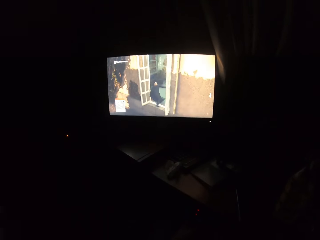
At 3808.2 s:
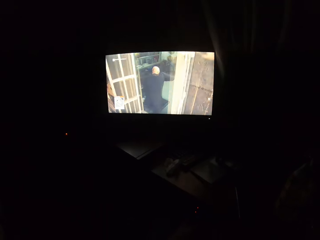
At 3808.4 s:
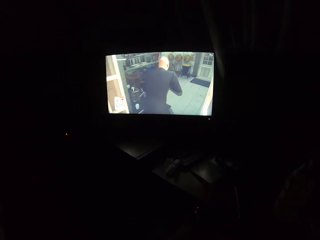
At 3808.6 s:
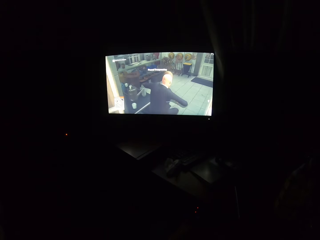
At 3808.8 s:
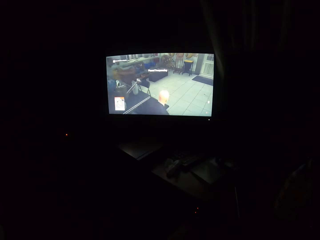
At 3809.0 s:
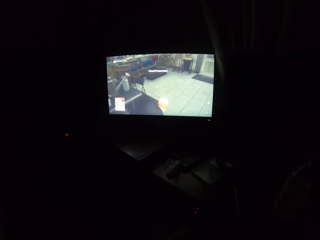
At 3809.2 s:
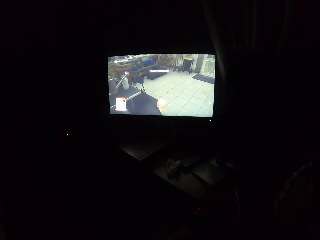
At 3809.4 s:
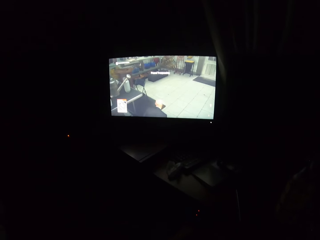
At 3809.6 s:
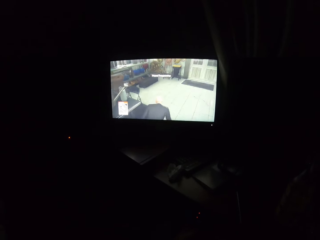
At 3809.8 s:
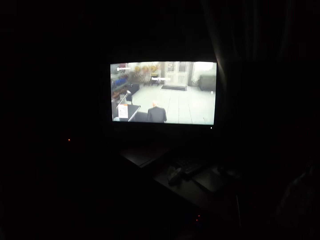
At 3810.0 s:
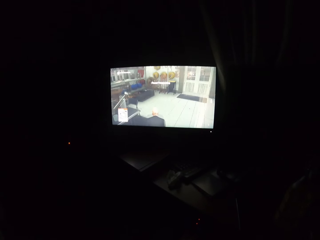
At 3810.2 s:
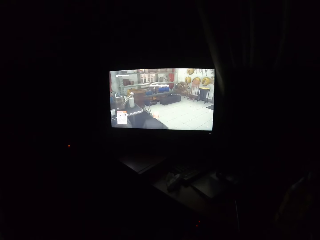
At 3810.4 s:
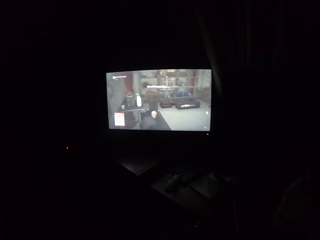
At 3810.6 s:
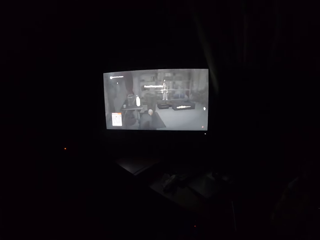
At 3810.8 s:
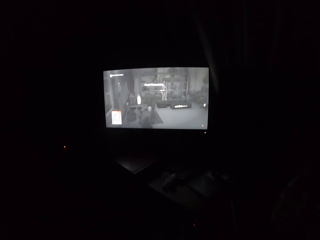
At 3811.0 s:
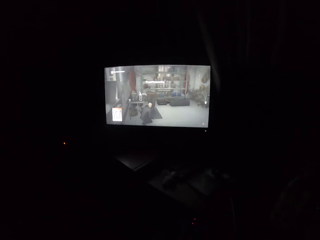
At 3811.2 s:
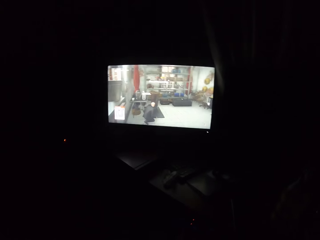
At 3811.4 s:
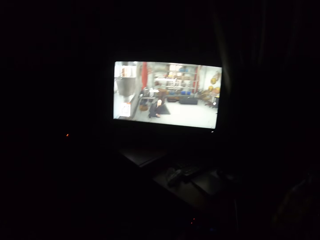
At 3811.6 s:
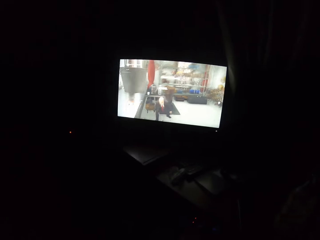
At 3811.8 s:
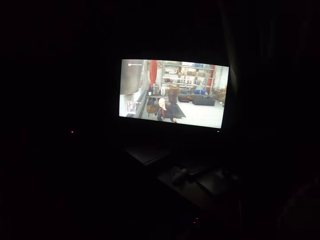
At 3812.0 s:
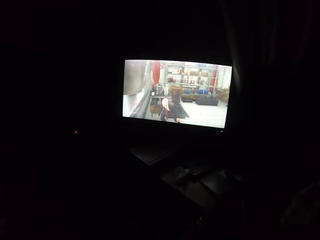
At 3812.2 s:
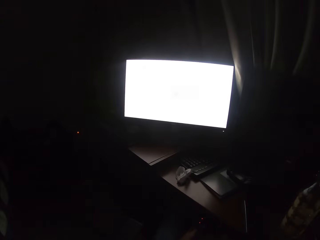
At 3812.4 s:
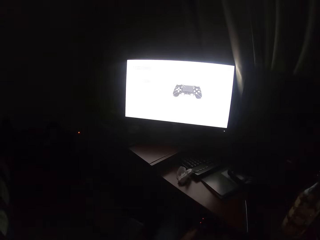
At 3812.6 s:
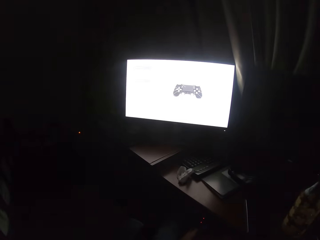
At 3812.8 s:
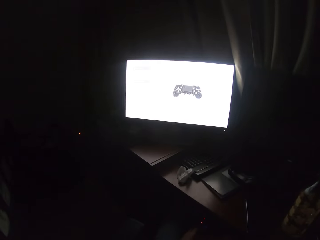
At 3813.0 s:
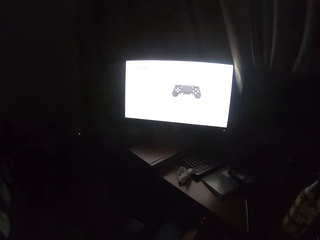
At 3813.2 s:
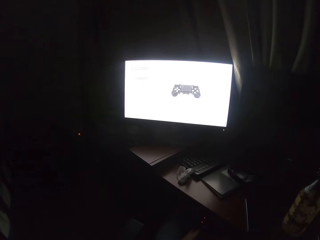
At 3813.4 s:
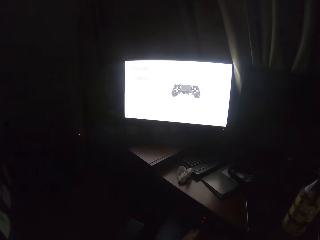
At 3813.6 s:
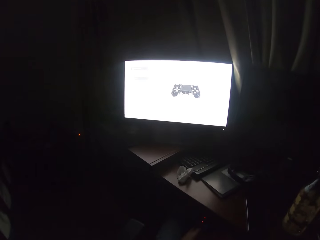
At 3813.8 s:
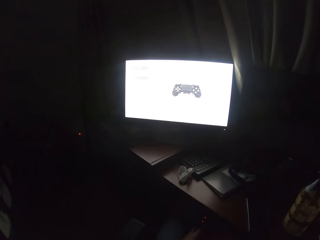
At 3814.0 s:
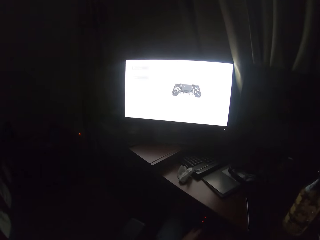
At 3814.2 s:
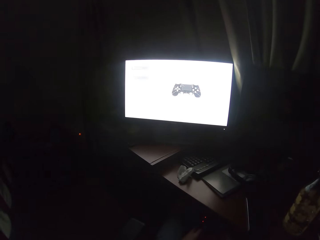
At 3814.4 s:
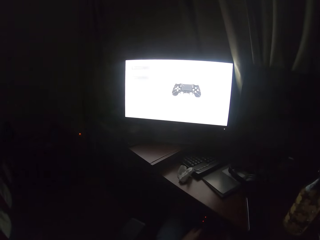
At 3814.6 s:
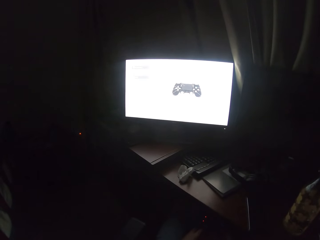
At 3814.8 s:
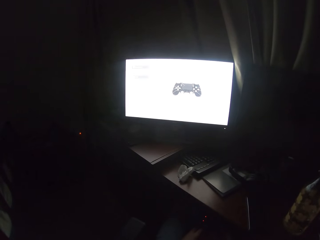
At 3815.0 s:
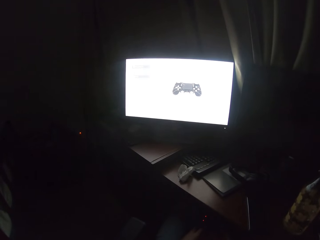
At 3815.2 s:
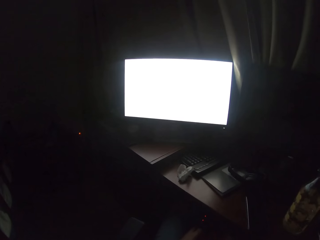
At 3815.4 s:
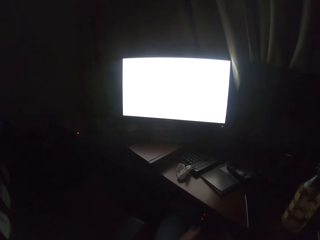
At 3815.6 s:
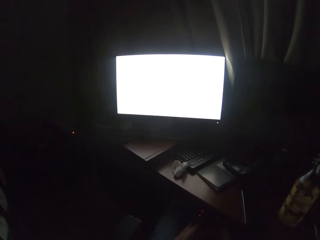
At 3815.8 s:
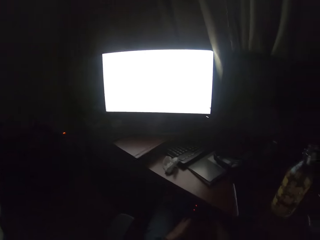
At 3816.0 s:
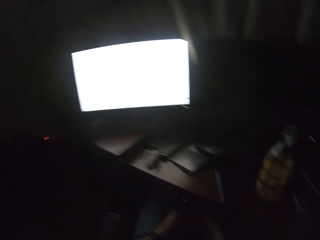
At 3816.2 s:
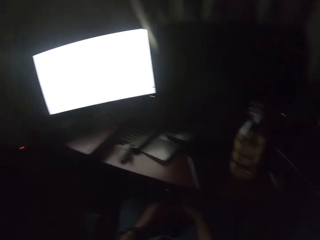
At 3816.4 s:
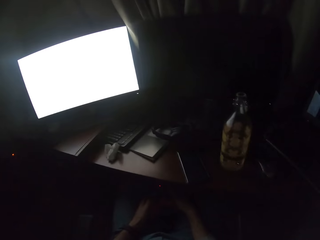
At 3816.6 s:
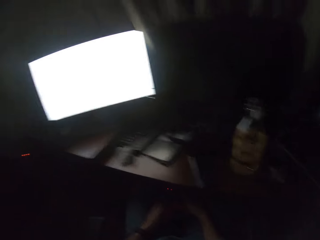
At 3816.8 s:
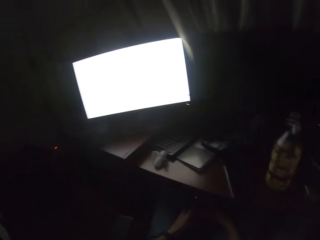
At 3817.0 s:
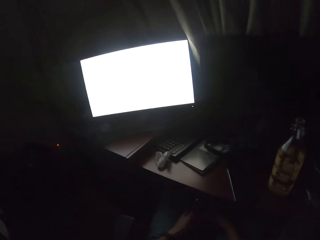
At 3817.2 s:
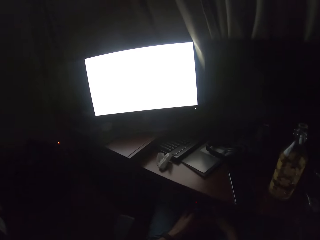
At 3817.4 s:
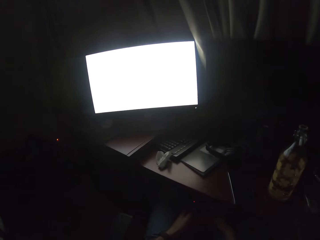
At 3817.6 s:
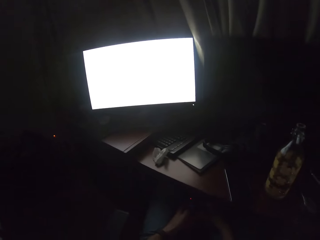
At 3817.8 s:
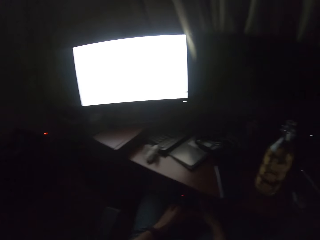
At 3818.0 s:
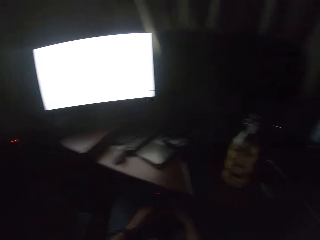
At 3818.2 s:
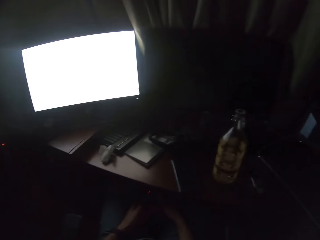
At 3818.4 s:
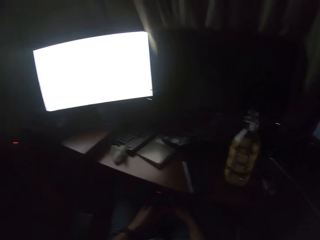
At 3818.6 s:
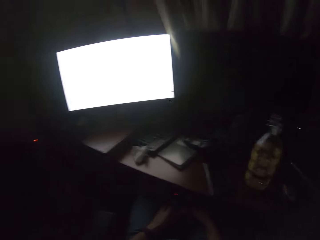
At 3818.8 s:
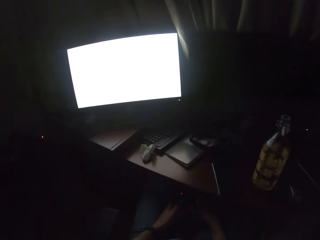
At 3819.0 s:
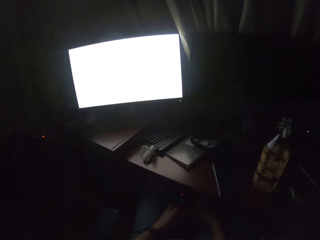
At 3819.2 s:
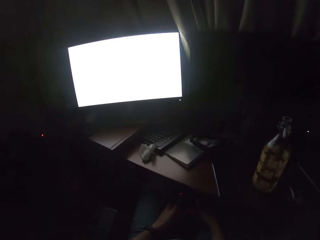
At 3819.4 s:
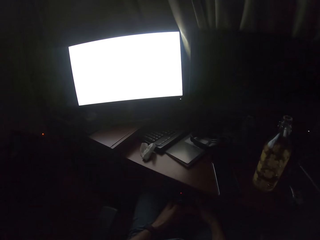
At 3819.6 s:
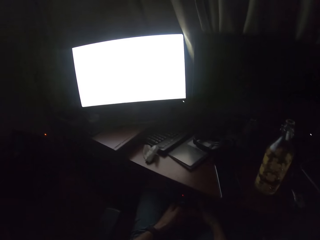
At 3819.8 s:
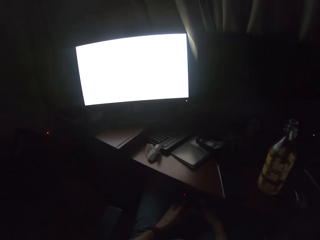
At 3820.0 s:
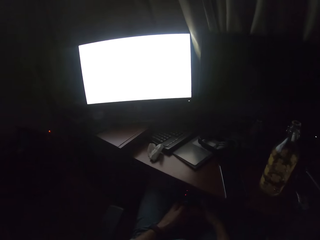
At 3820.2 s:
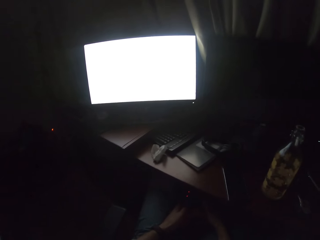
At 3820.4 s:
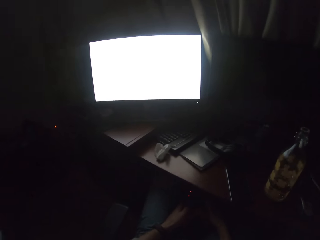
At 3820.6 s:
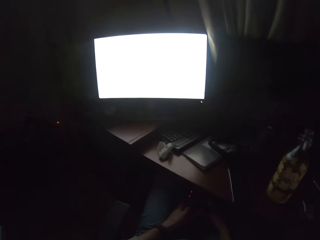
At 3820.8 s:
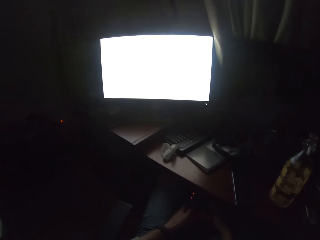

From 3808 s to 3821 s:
The camera wearer turns to the side. They play video games on the screen. They talk. They turn to the side. They look round.

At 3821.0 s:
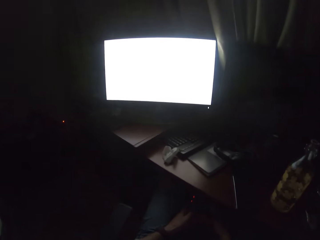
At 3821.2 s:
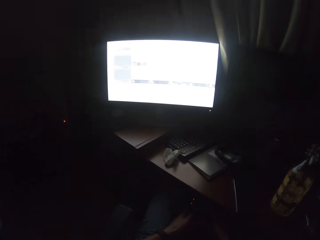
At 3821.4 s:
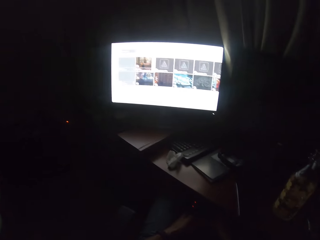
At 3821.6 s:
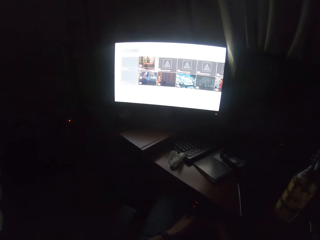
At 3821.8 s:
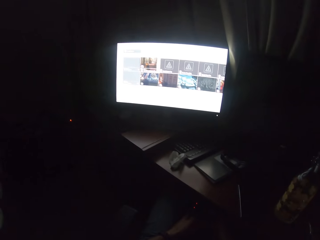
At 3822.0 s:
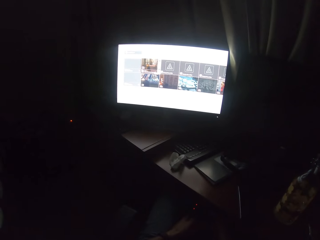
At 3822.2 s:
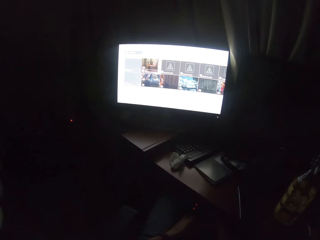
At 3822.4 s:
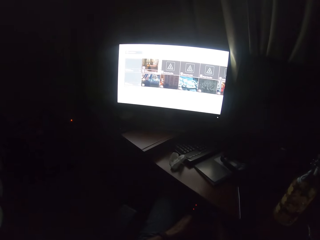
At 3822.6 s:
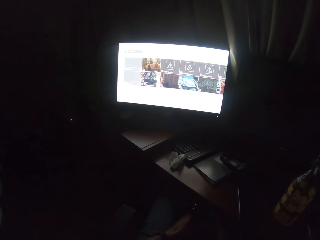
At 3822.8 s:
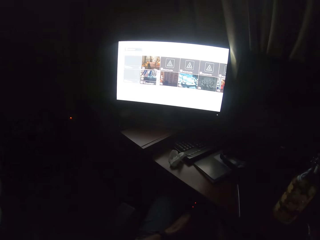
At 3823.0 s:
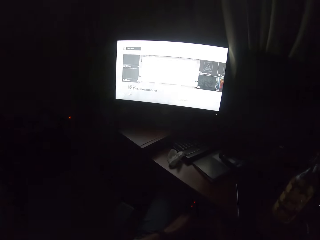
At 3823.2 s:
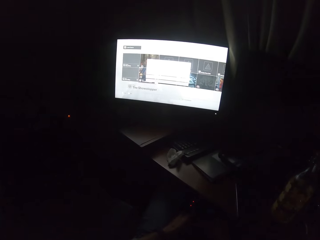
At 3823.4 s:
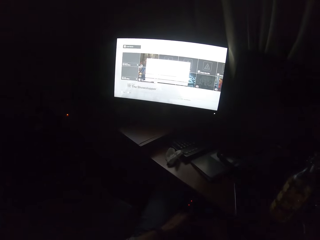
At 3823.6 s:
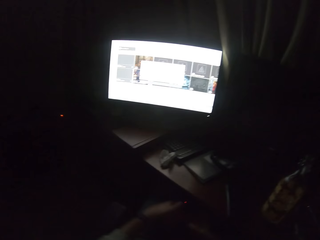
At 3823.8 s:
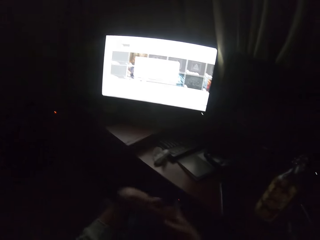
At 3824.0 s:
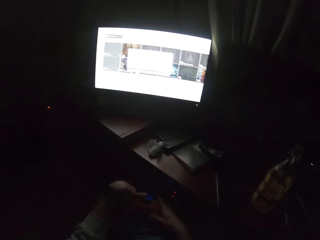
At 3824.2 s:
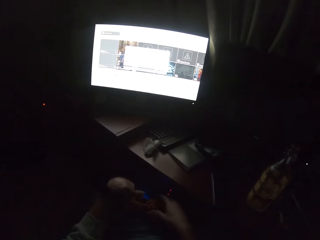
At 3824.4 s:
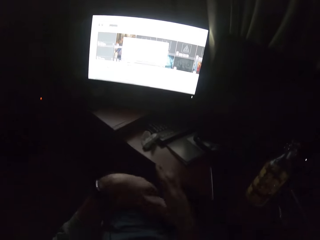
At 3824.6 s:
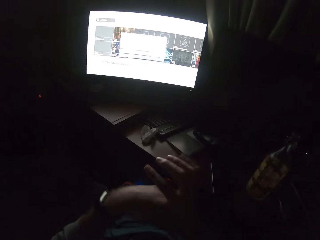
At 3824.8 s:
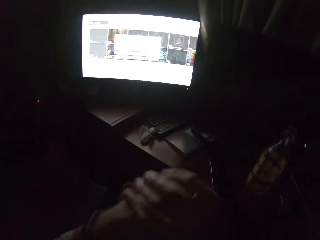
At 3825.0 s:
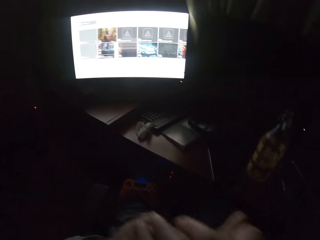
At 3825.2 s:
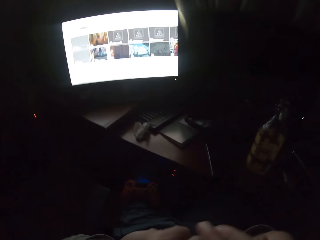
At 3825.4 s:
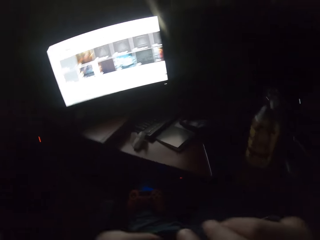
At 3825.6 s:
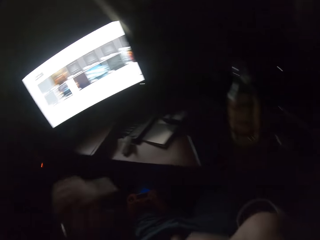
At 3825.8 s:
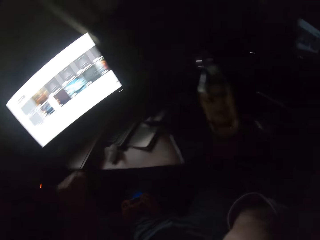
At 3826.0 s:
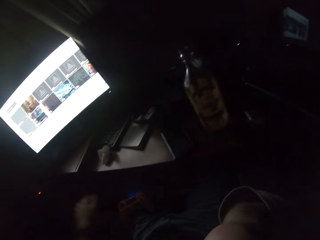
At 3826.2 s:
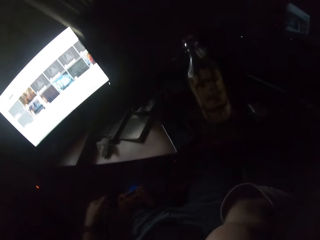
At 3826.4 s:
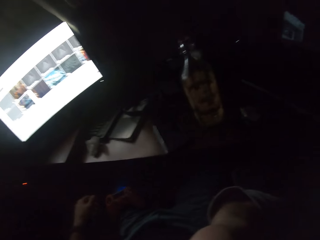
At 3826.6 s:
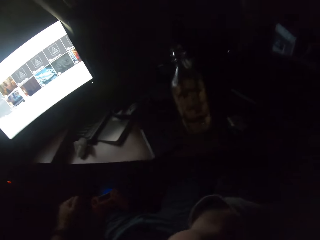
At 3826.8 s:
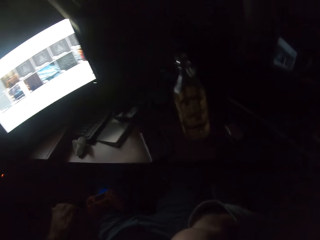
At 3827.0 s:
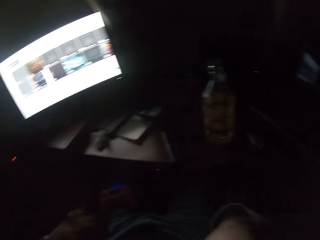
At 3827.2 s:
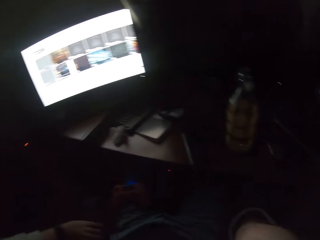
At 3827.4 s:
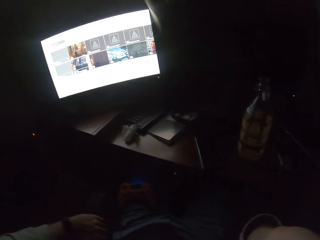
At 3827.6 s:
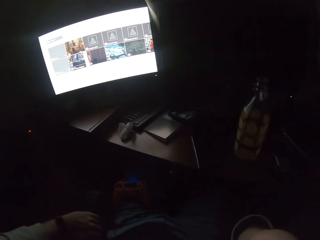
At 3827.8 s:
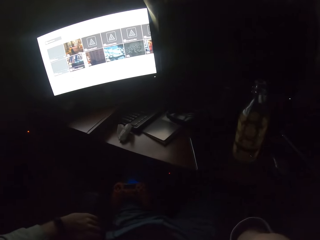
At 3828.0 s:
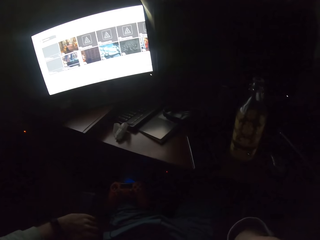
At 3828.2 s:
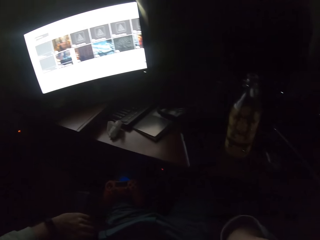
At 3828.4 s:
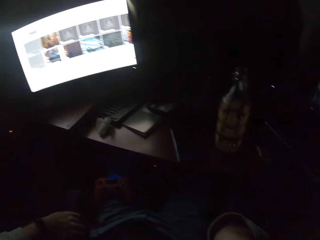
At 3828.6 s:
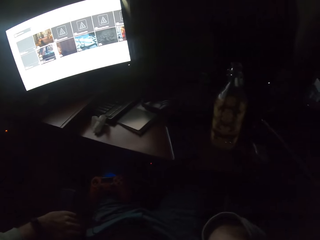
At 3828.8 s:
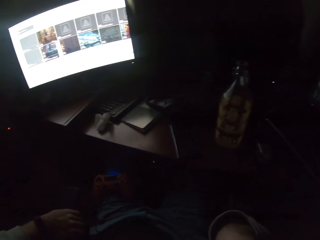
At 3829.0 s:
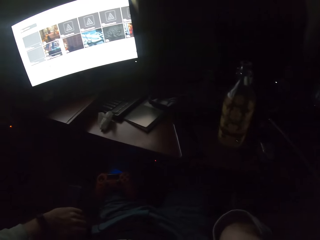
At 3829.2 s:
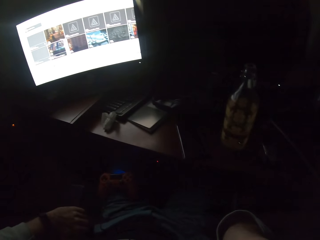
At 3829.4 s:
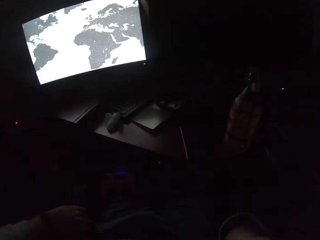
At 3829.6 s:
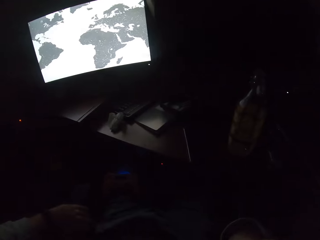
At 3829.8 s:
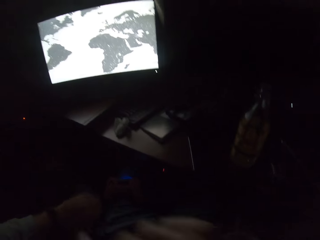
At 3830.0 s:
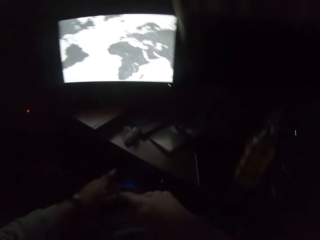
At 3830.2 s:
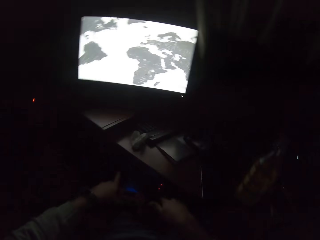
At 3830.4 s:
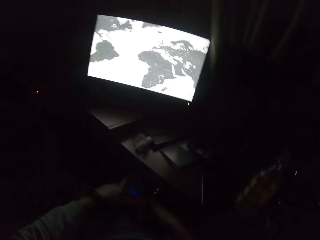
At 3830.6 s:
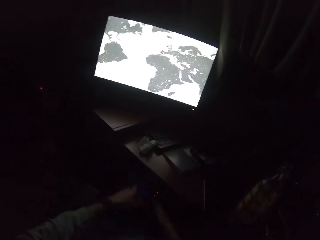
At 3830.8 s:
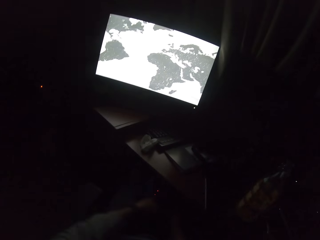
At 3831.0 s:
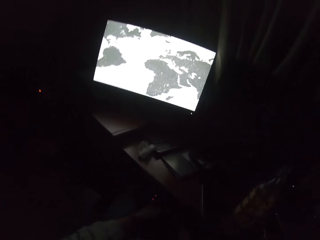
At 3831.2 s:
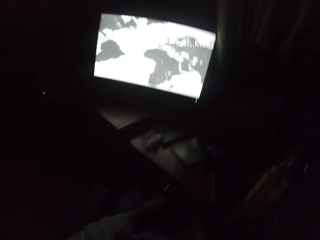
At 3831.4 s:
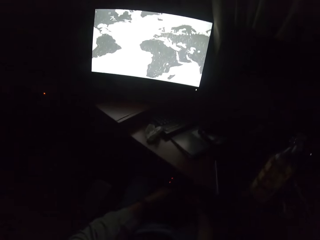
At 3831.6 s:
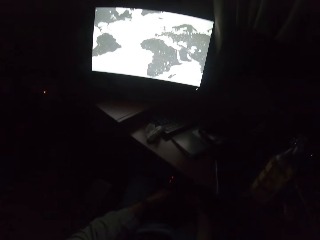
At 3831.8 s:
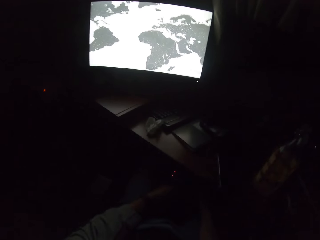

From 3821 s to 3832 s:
The camera wearer watches a movie. They scroll through the screen with a controller. They hold hands. They turn to the side. They touch their face. They stretch their hands.
